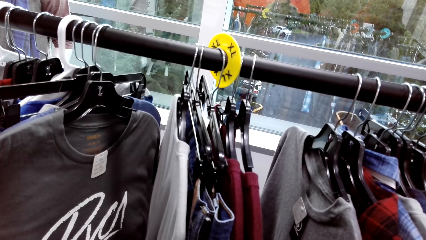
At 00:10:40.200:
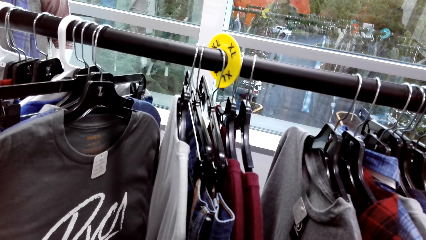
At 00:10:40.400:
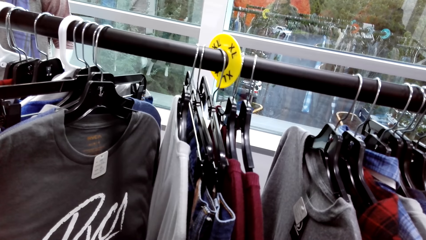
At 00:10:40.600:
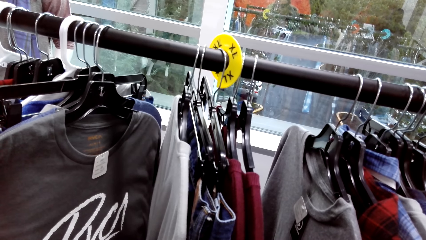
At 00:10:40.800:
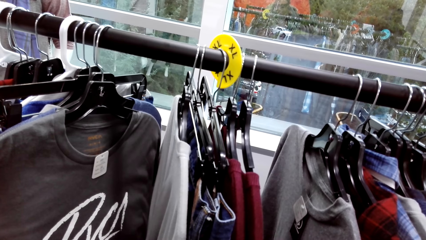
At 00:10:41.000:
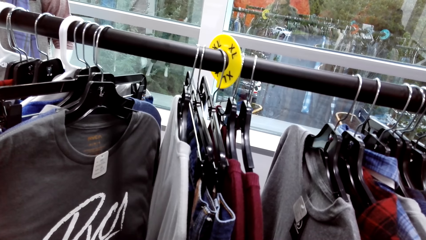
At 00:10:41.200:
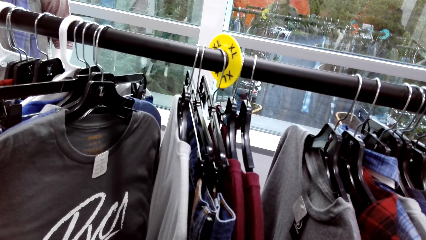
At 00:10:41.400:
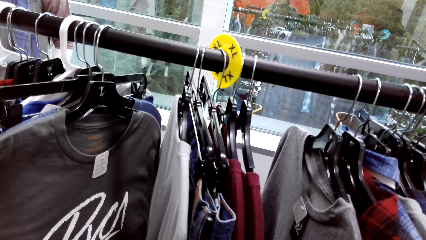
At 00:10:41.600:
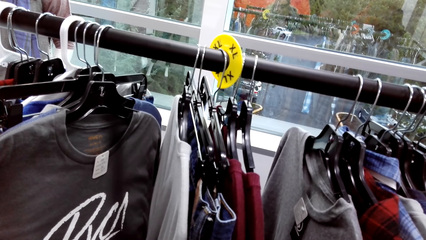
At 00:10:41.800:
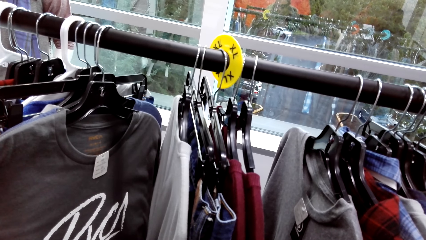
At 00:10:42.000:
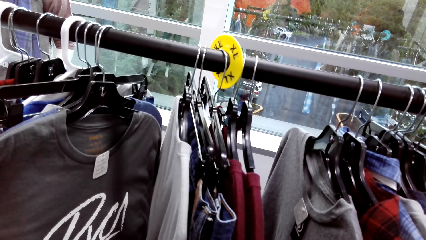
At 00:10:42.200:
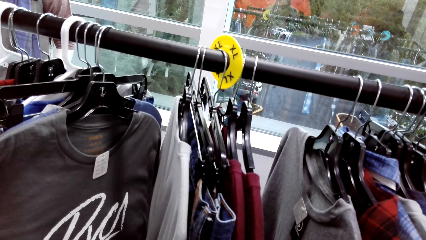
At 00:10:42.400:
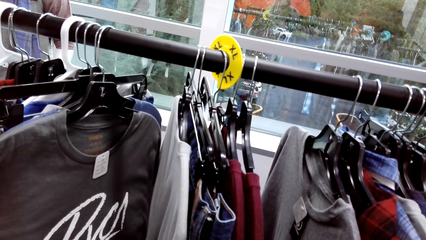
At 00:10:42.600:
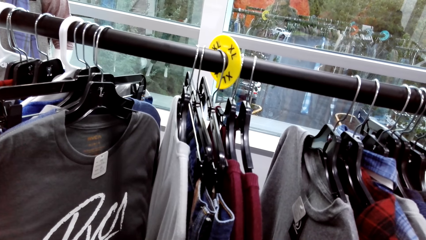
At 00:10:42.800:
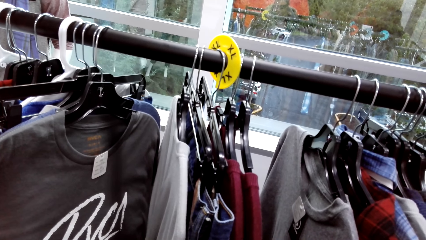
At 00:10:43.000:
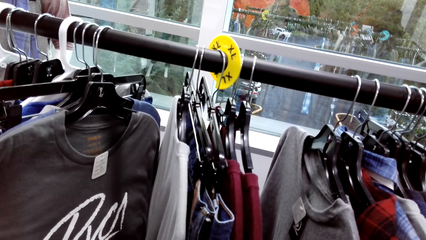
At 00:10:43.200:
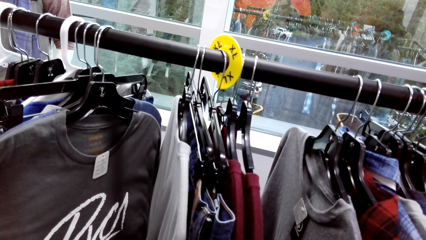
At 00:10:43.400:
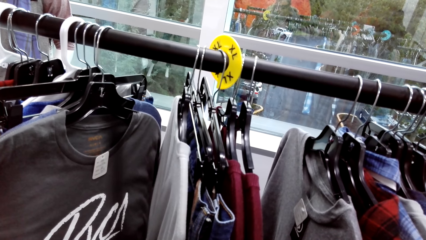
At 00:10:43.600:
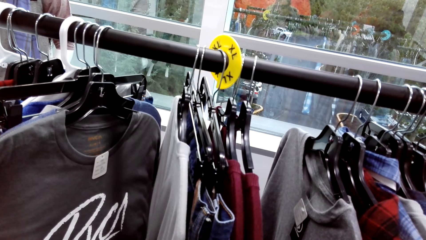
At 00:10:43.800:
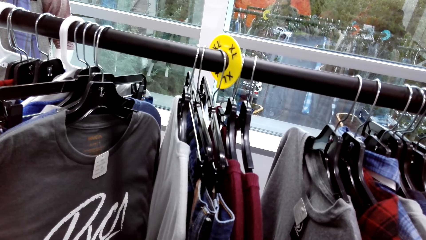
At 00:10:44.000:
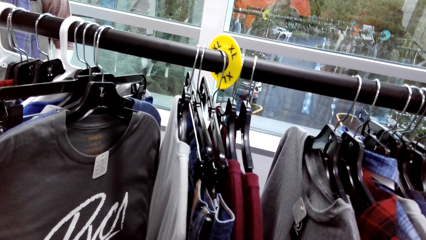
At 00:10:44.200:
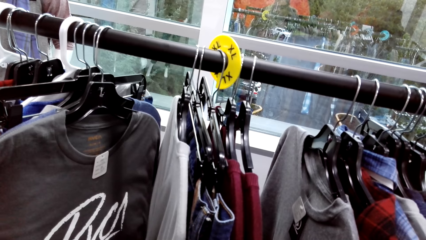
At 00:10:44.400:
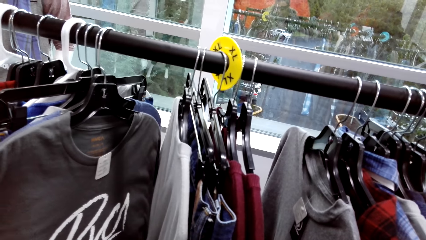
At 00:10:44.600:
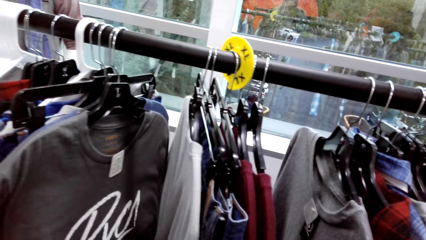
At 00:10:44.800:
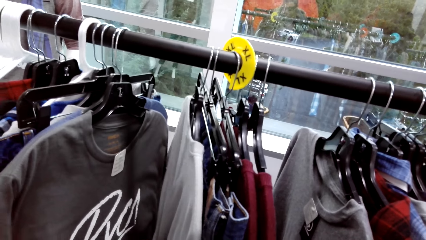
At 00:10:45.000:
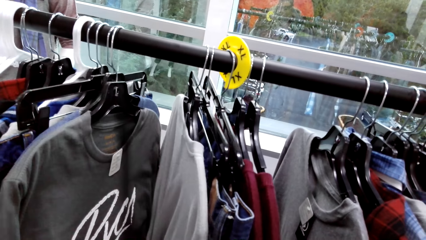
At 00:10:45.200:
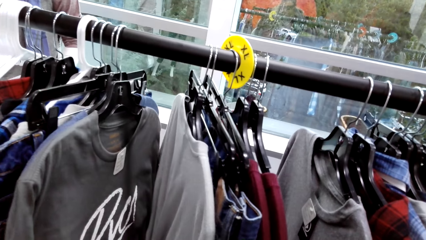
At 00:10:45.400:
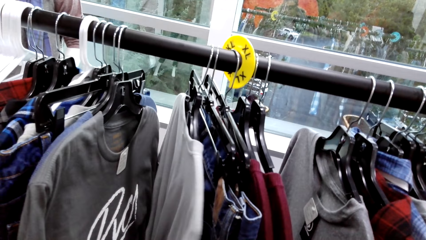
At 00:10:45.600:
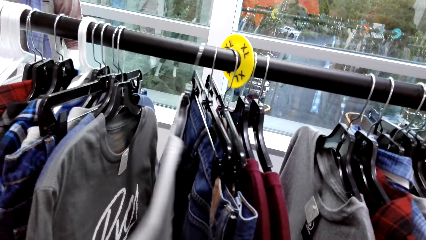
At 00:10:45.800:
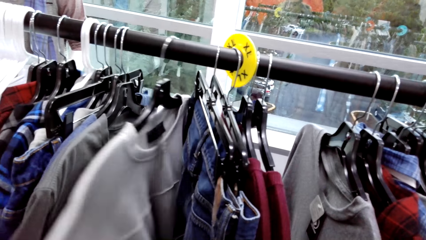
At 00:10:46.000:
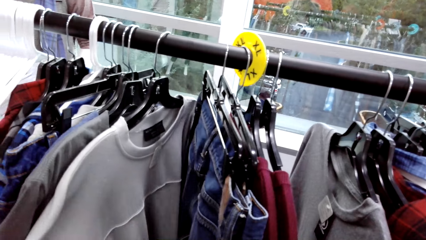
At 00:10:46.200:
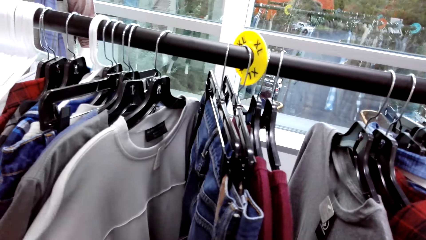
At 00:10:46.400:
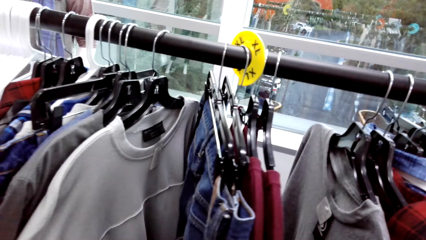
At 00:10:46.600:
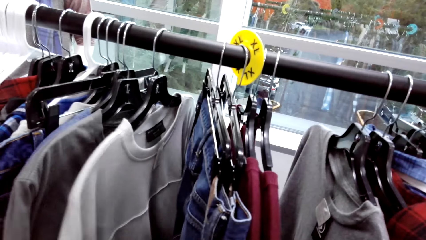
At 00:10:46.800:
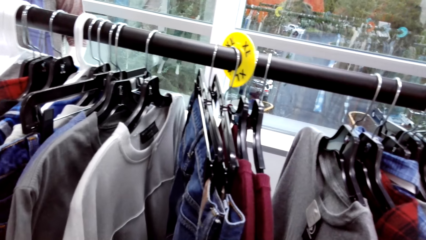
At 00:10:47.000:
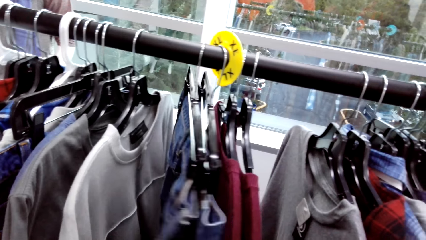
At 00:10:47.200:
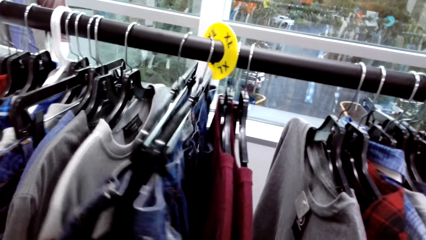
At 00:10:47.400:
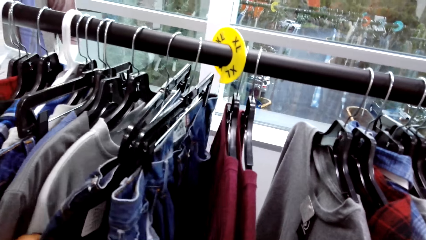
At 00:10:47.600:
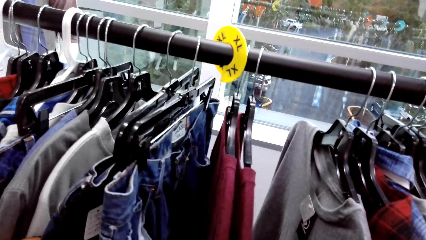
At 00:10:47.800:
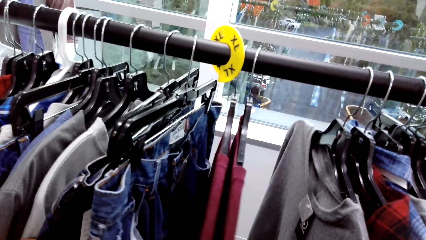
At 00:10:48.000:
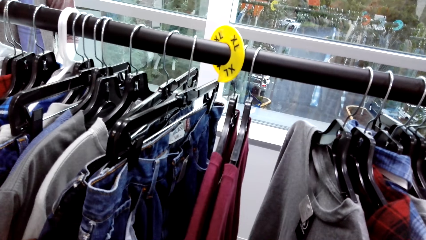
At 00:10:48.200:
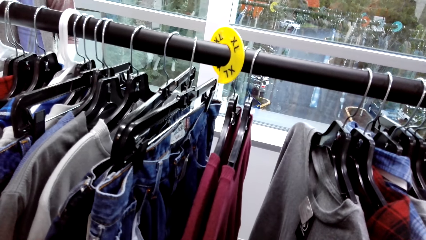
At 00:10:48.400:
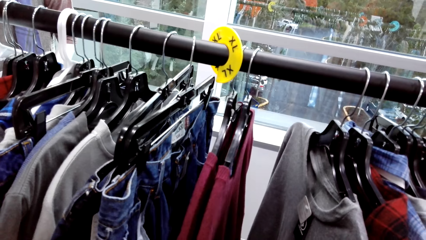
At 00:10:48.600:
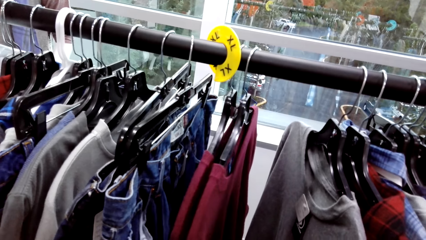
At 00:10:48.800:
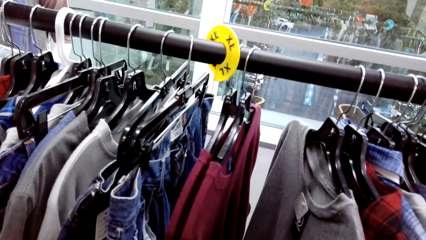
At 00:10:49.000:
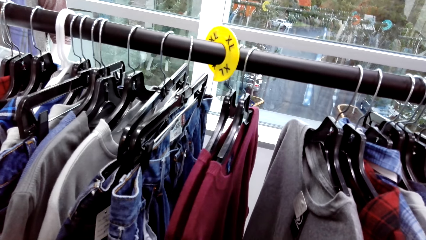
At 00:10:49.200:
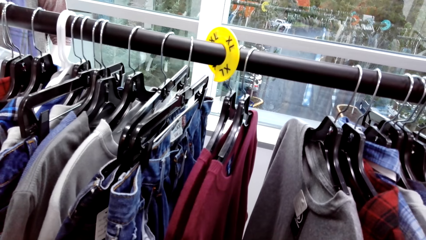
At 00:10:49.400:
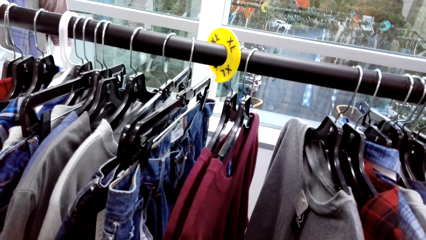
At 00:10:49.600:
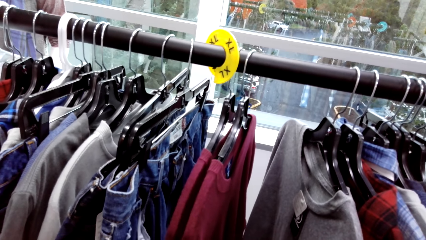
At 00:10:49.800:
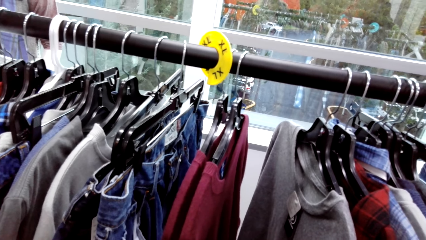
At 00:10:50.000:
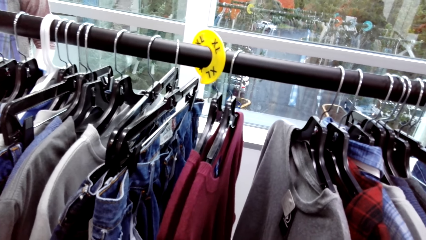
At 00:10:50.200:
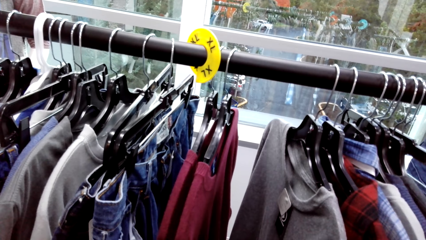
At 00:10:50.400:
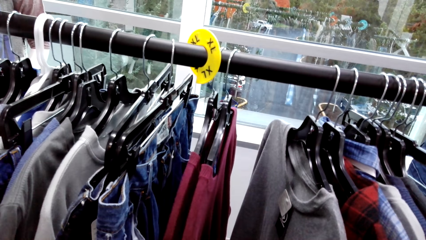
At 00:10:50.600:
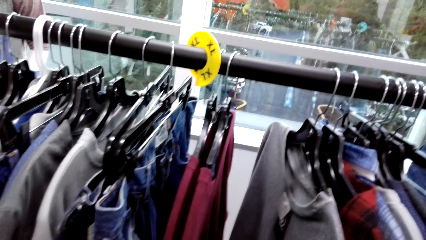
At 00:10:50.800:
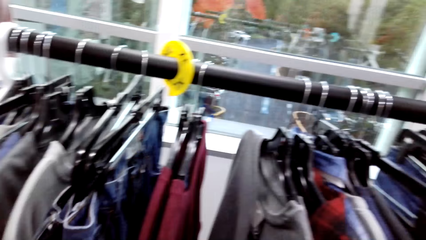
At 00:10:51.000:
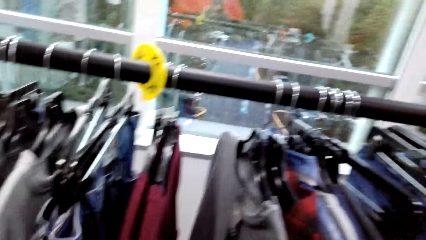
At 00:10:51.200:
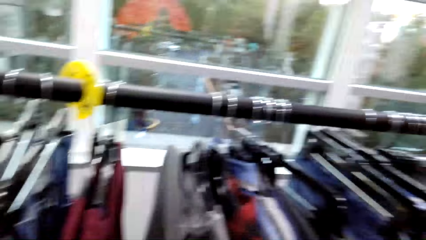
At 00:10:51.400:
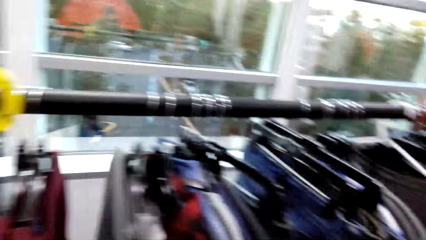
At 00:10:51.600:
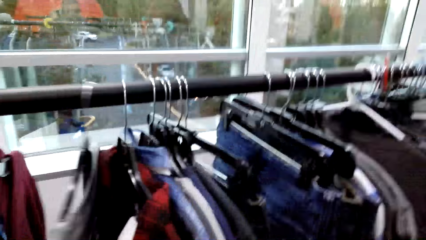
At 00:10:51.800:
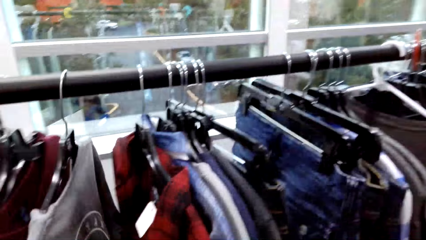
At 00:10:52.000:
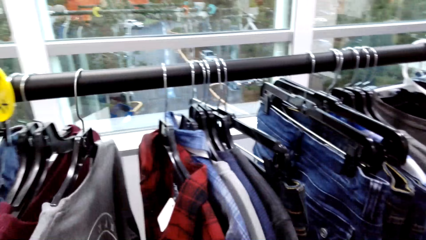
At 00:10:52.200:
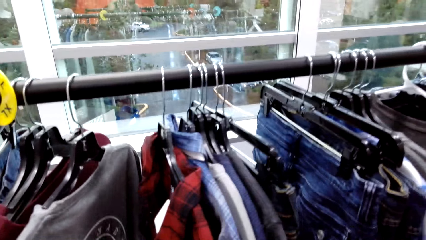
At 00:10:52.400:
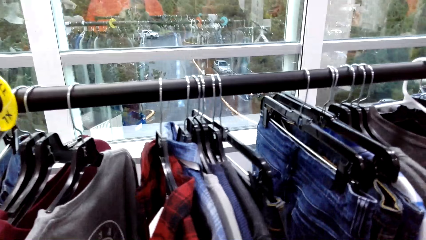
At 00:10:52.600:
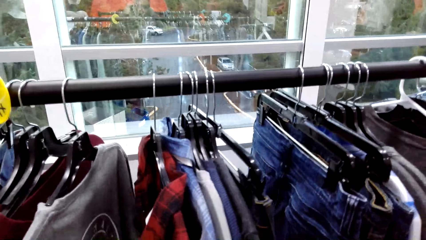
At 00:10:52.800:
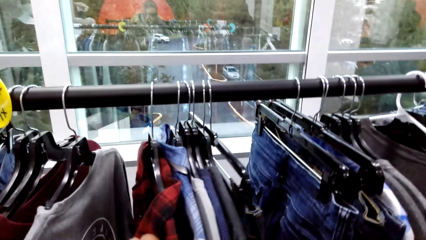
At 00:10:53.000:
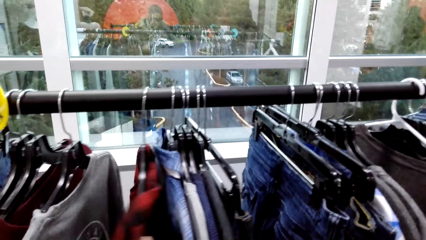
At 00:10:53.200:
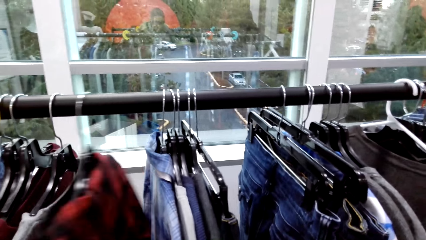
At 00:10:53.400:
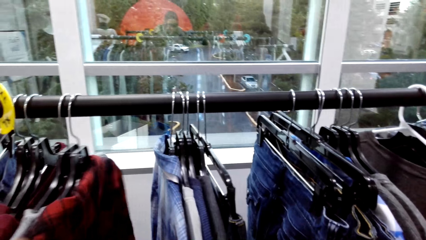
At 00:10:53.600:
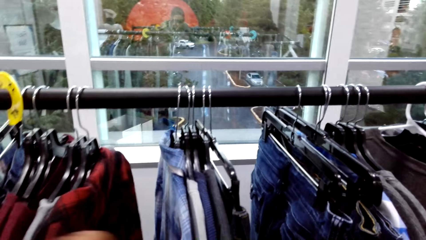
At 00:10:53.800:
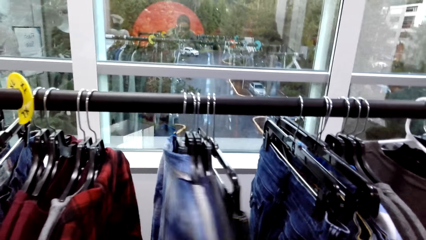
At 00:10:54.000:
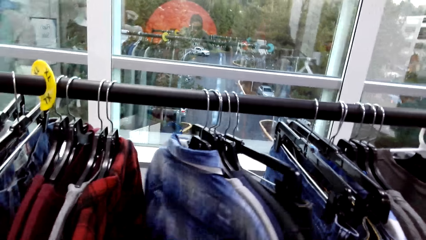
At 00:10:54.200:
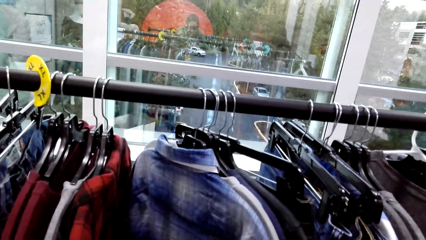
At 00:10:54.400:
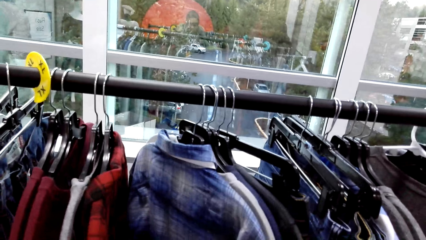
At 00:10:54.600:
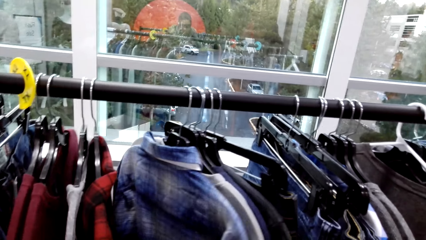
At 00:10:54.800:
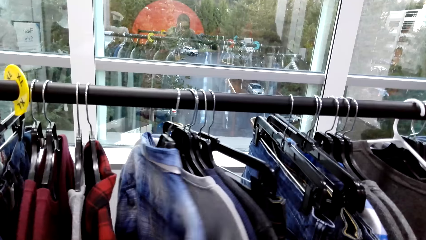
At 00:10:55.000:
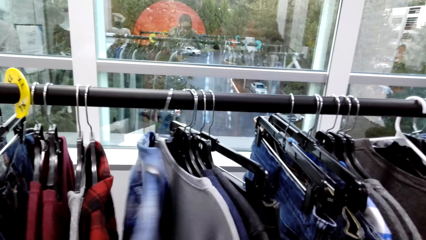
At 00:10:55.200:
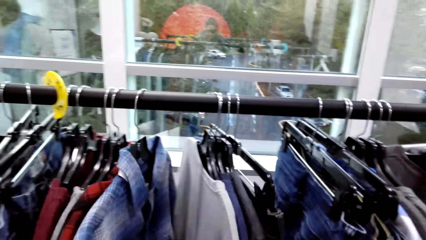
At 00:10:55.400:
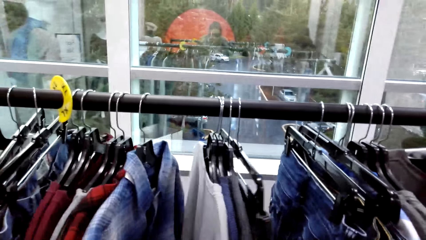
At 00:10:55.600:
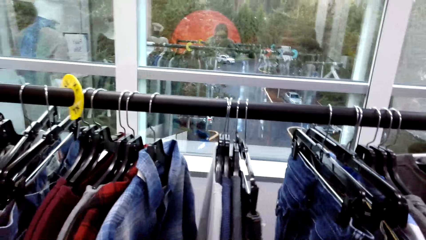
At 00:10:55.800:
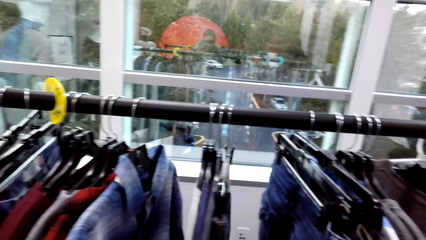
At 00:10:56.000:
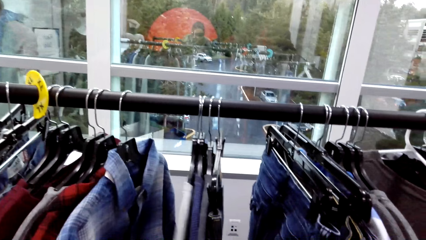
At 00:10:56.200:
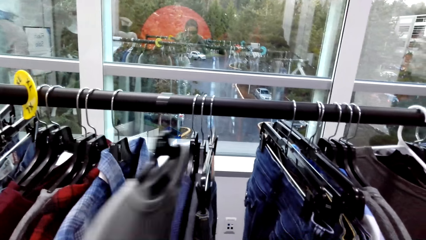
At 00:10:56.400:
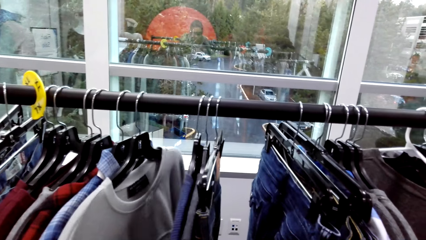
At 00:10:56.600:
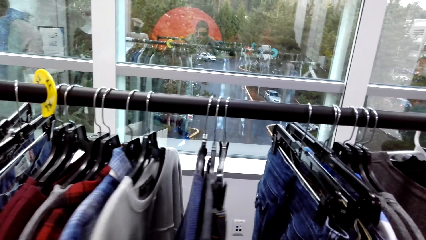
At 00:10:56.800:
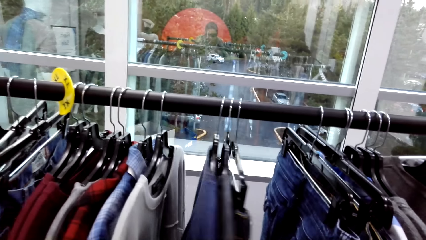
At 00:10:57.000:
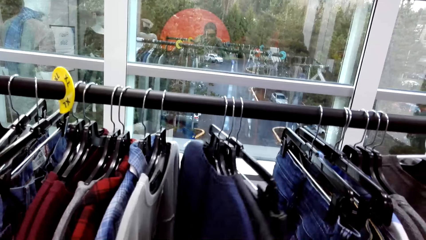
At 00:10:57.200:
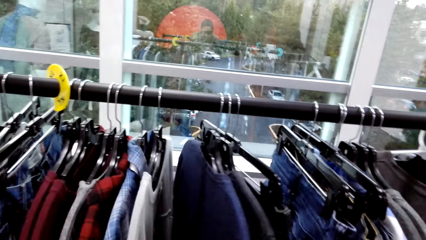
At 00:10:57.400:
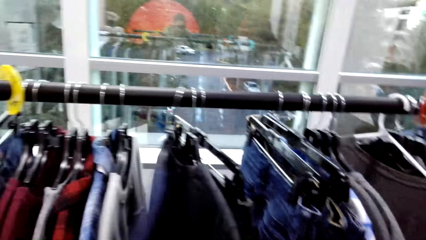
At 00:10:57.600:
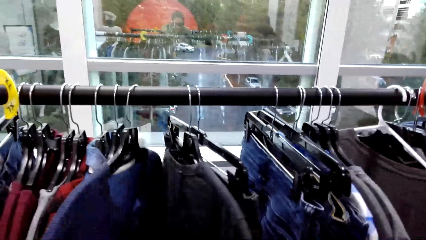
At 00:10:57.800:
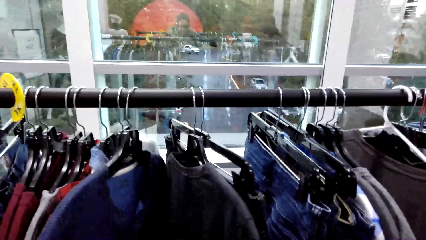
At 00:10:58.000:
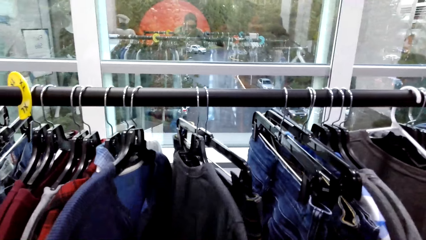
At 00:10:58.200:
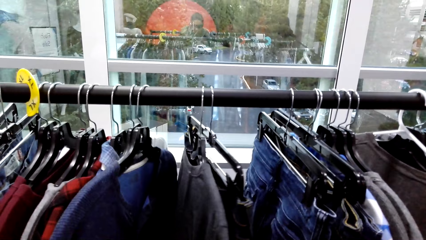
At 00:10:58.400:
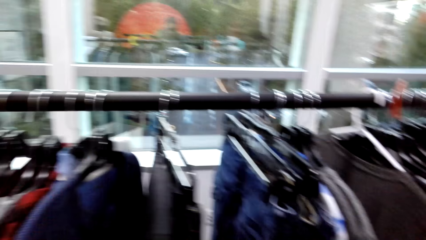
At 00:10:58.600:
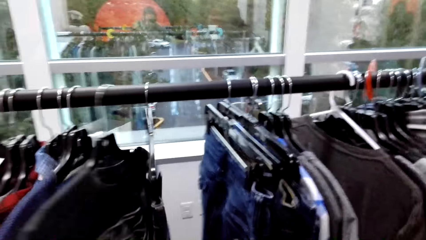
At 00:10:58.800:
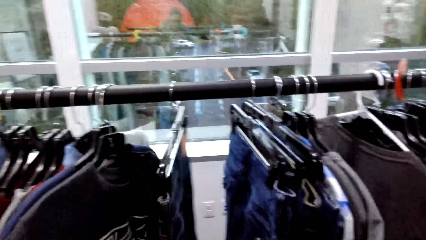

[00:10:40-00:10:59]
The camera wearer removes his left hand from the ash t-shirt on the cloth rack. He holds a white t-shirt on the cloth rack with his left hand. He moves the jean trousers on the cloth rack with his left hand. He moves the ash t-shirt on the cloth rack with his left hand. He moves a red and black check shirt on the cloth rack with his left hand. He touches a white and blue check shirt on the cloth rack with his left hand. He moves the white and blue check shirt on the cloth rack with his left hand. He moves the white t-shirt on the cloth rack with his left hand. He moves a navy blue t-shirt on the cloth rack with his left hand. He moves a grey t-shirt on the cloth rack with his left hand.
